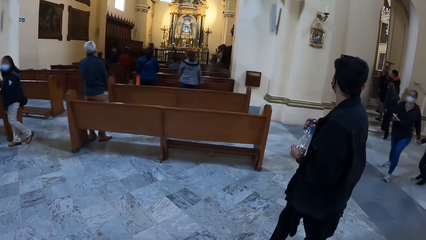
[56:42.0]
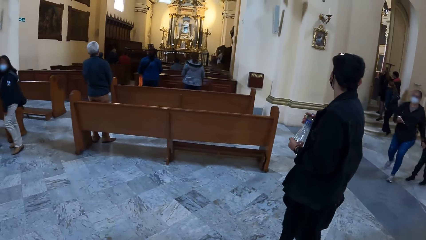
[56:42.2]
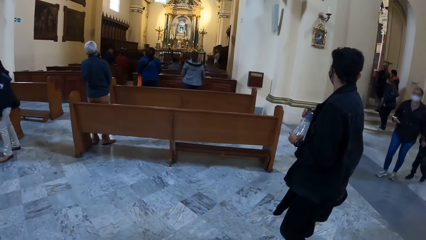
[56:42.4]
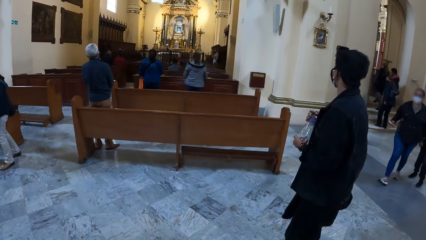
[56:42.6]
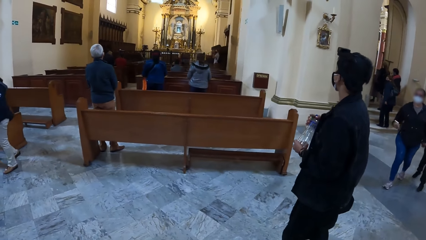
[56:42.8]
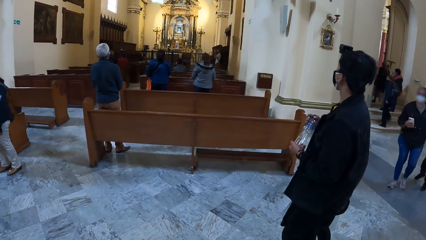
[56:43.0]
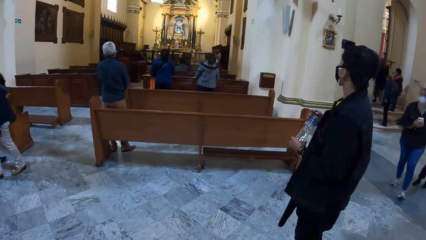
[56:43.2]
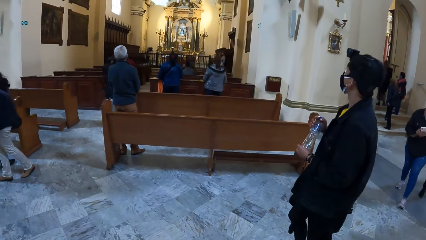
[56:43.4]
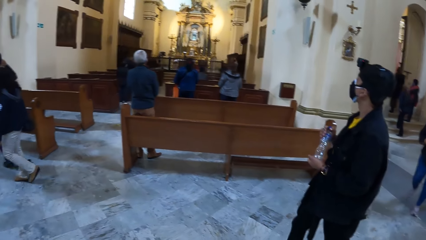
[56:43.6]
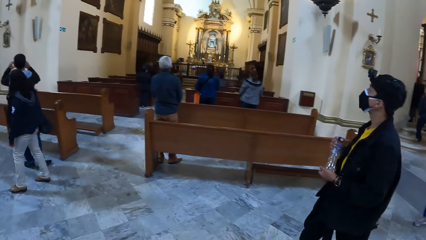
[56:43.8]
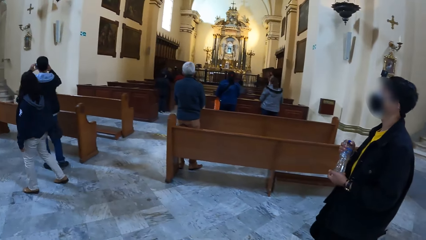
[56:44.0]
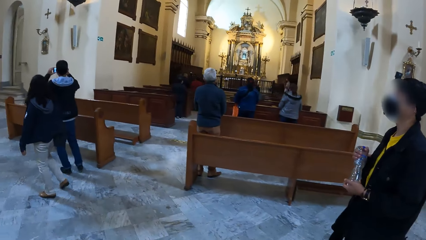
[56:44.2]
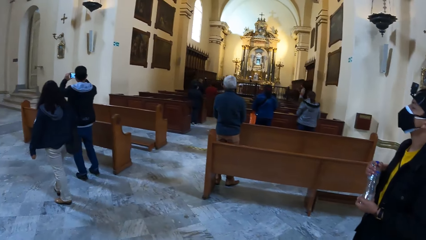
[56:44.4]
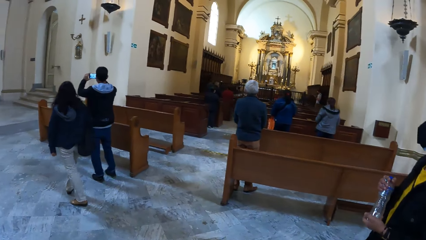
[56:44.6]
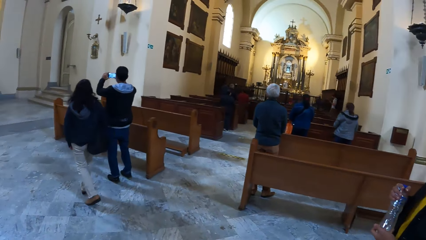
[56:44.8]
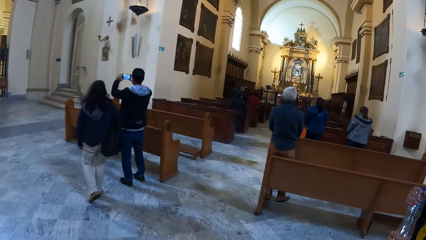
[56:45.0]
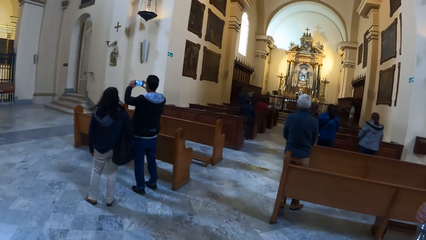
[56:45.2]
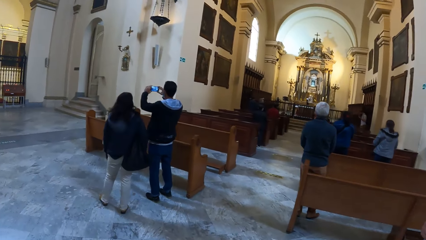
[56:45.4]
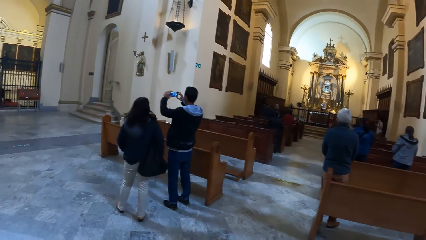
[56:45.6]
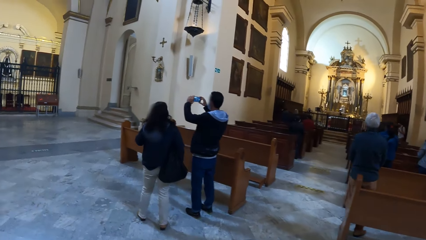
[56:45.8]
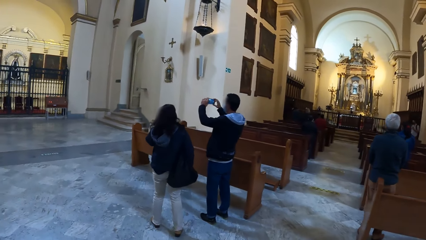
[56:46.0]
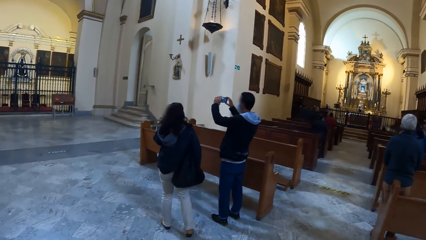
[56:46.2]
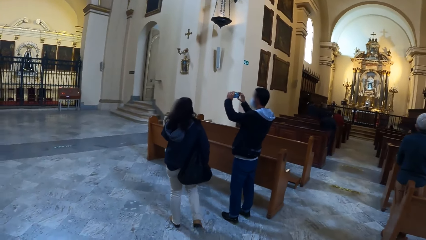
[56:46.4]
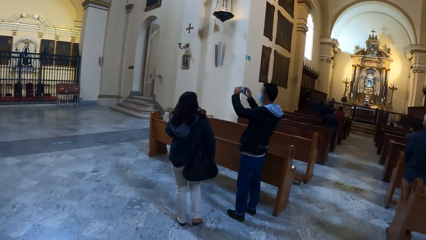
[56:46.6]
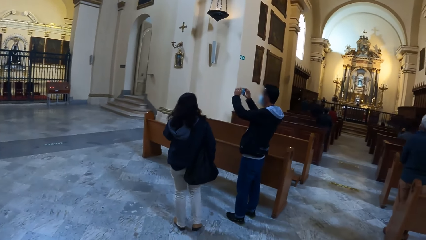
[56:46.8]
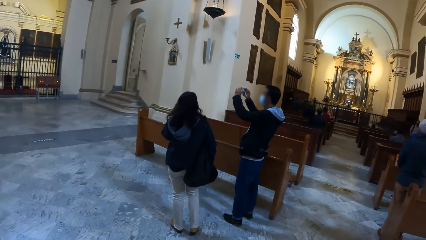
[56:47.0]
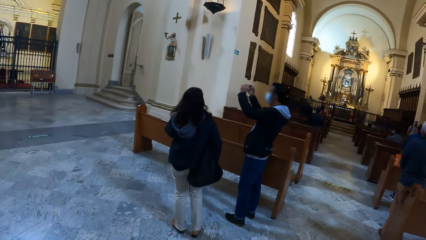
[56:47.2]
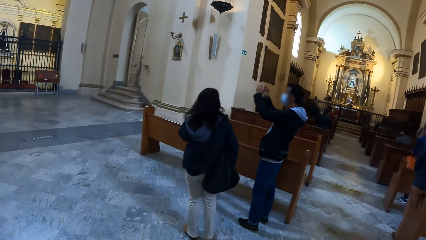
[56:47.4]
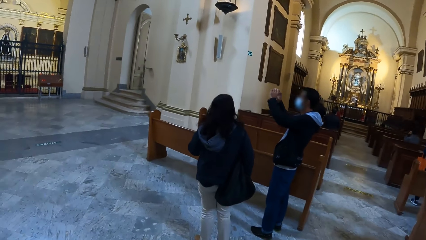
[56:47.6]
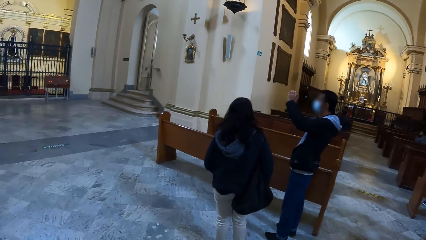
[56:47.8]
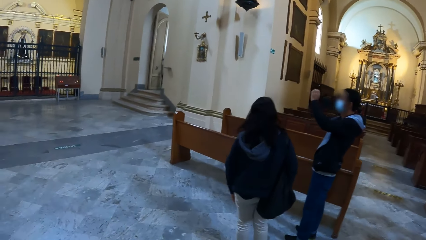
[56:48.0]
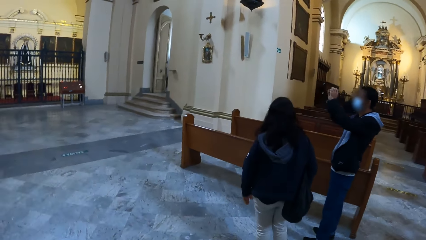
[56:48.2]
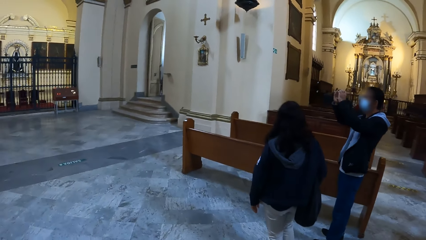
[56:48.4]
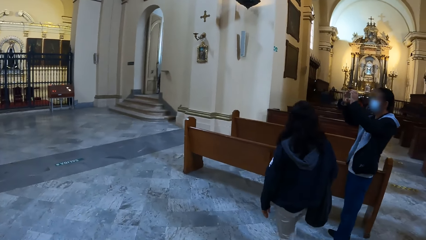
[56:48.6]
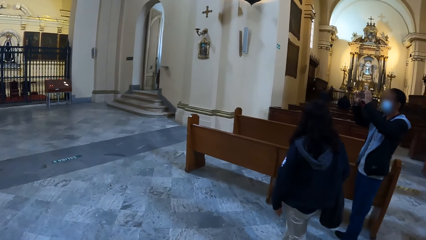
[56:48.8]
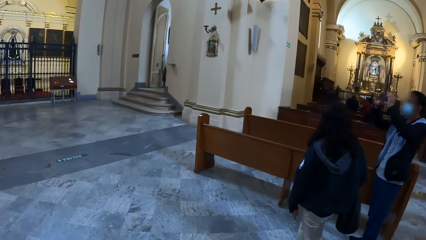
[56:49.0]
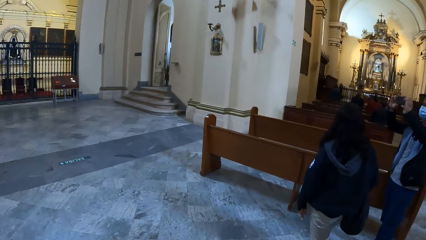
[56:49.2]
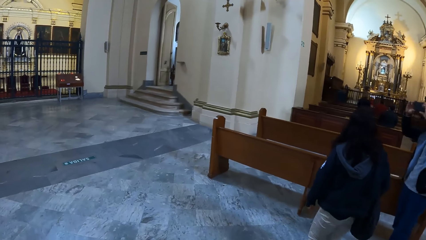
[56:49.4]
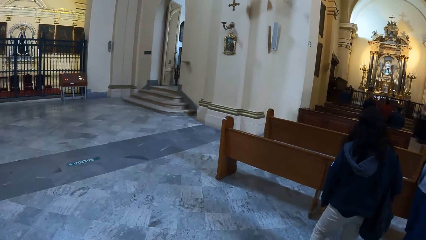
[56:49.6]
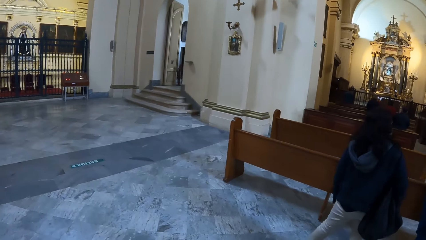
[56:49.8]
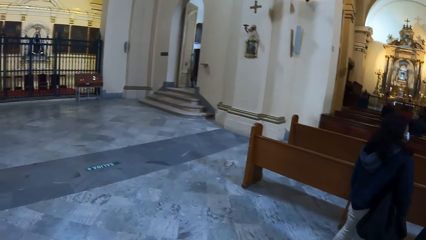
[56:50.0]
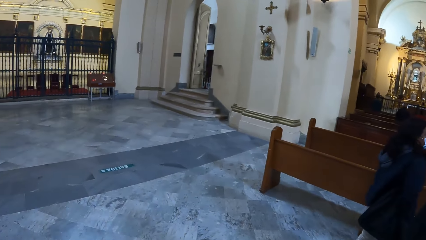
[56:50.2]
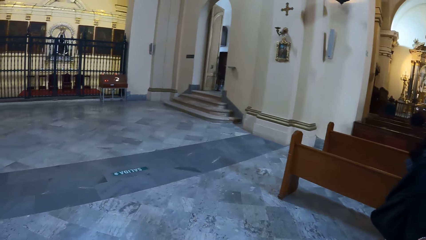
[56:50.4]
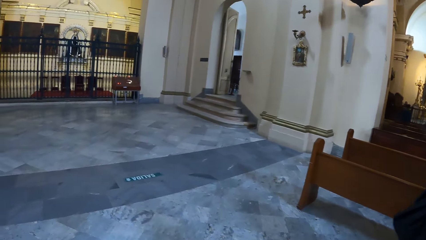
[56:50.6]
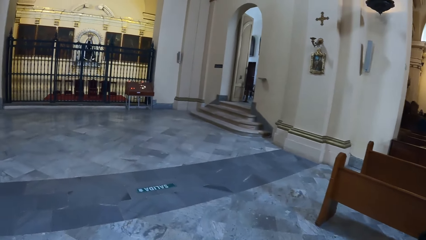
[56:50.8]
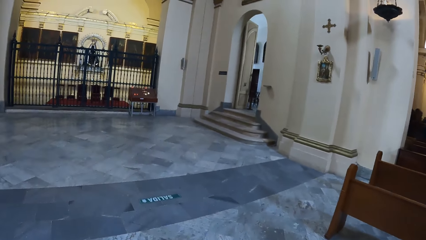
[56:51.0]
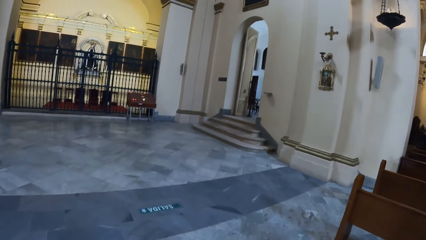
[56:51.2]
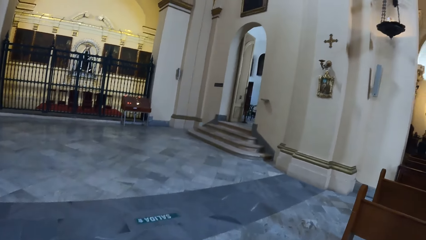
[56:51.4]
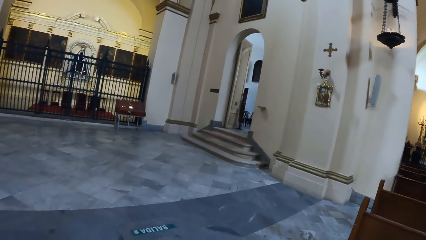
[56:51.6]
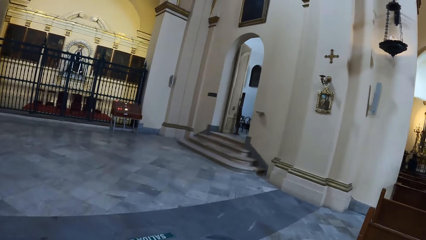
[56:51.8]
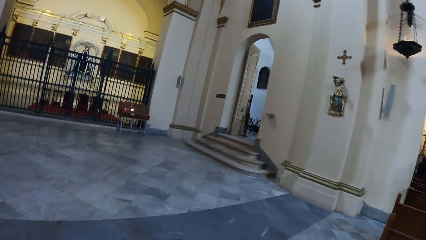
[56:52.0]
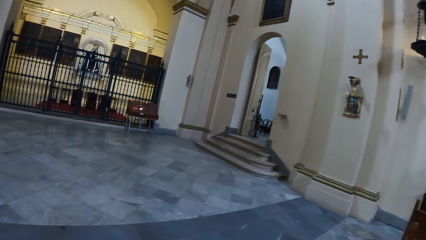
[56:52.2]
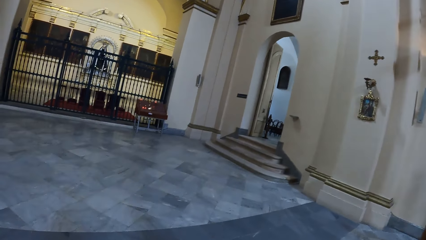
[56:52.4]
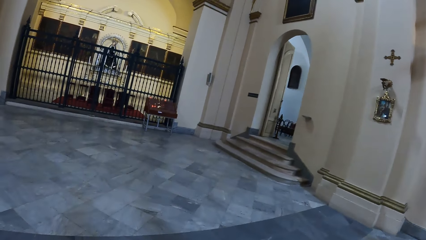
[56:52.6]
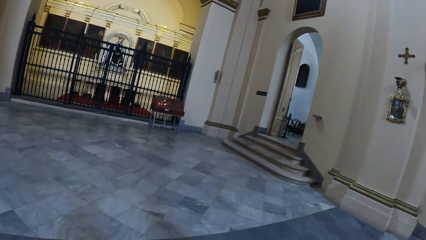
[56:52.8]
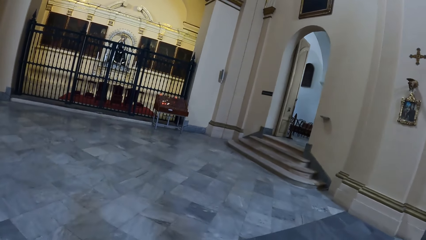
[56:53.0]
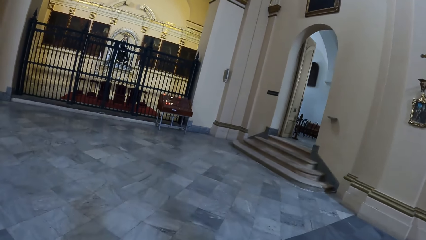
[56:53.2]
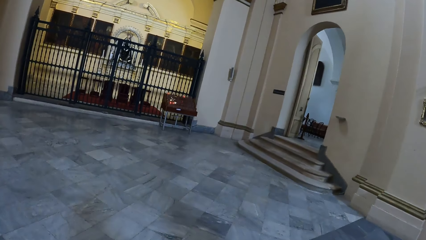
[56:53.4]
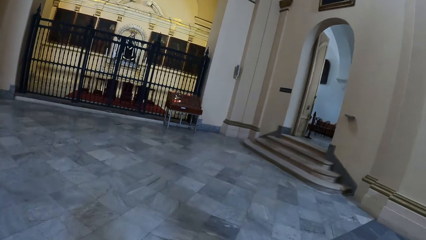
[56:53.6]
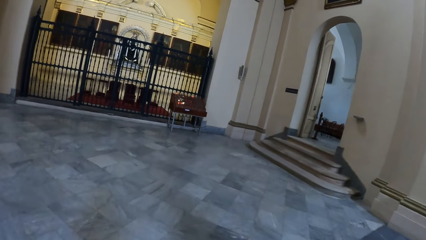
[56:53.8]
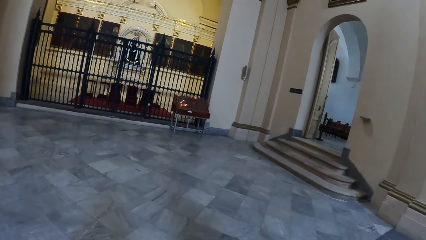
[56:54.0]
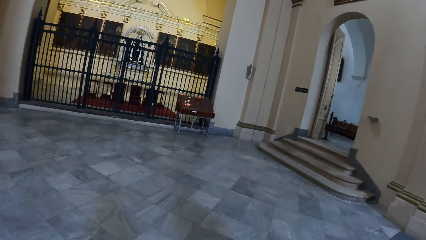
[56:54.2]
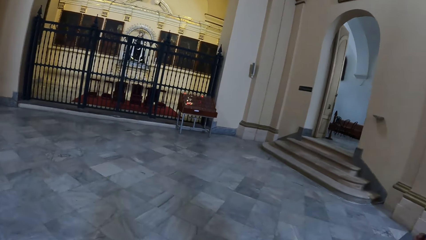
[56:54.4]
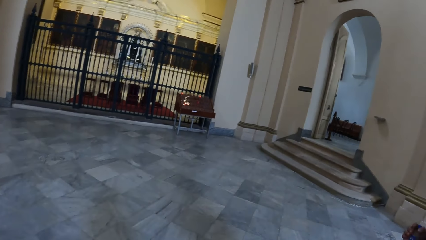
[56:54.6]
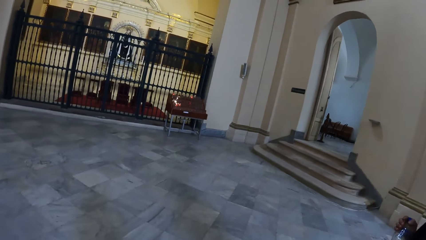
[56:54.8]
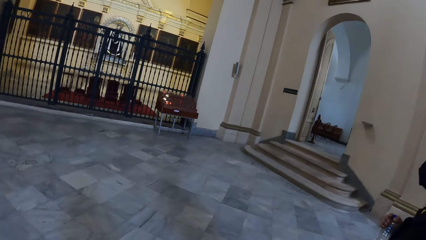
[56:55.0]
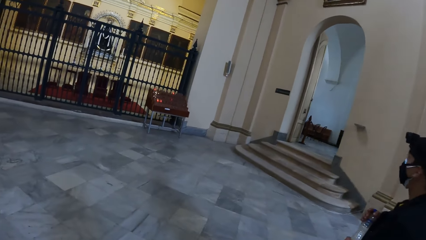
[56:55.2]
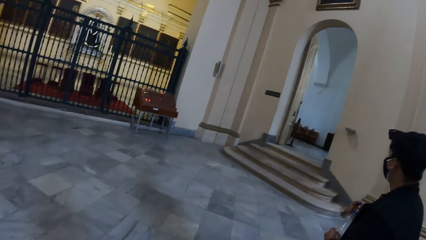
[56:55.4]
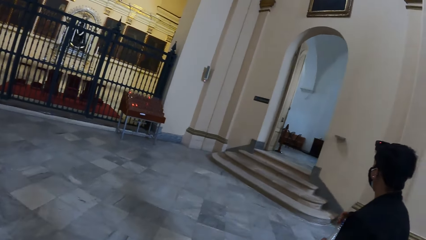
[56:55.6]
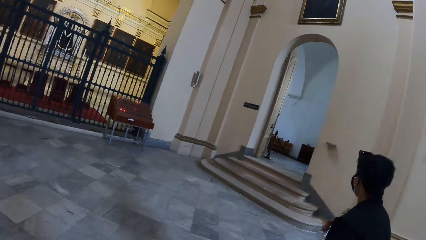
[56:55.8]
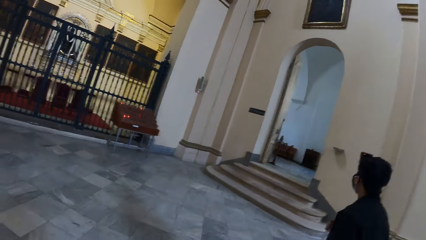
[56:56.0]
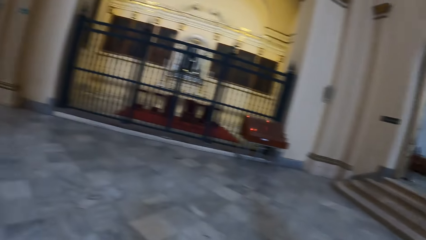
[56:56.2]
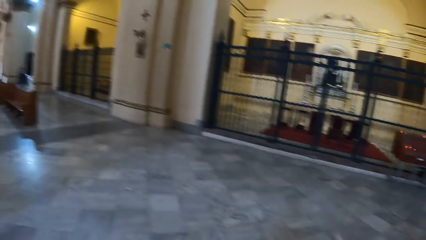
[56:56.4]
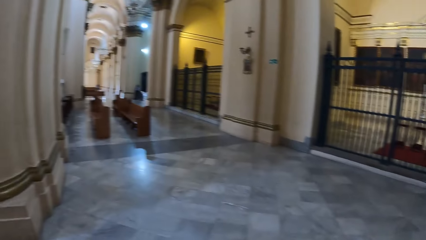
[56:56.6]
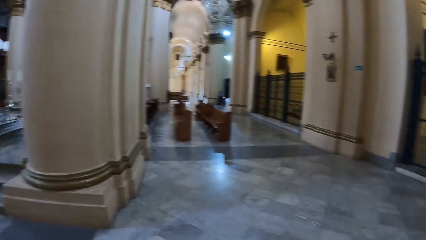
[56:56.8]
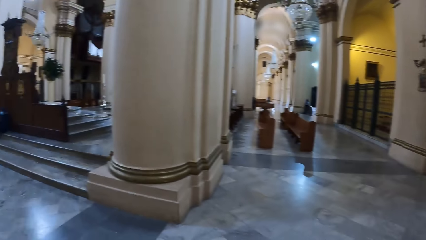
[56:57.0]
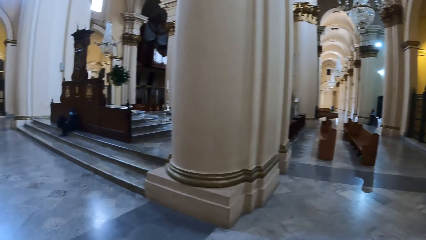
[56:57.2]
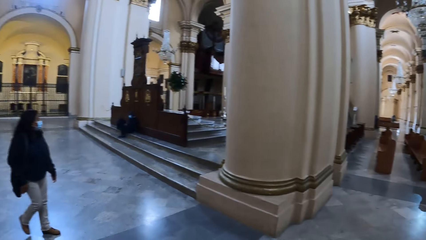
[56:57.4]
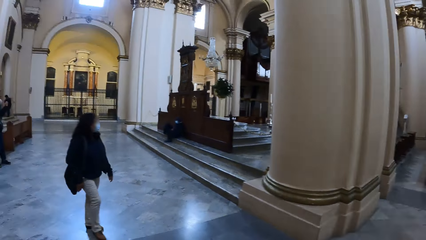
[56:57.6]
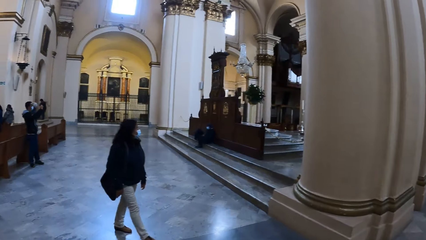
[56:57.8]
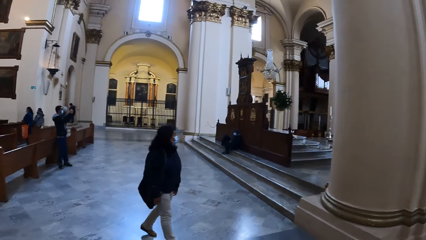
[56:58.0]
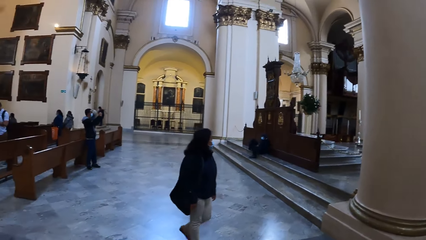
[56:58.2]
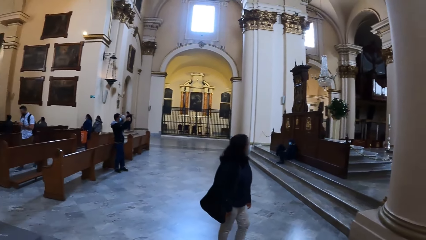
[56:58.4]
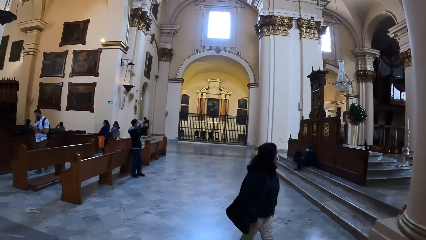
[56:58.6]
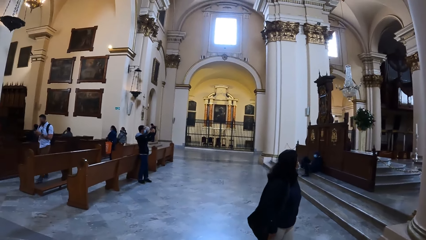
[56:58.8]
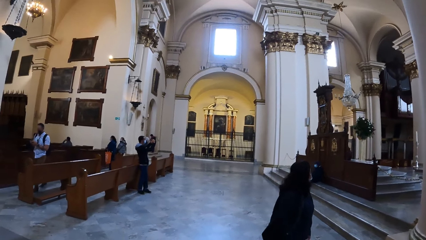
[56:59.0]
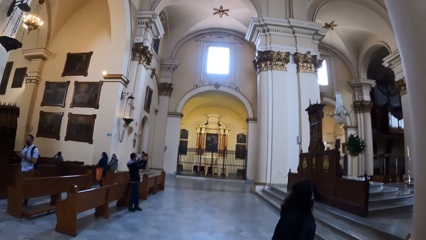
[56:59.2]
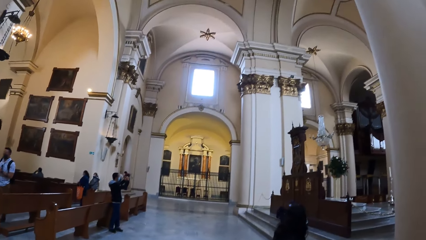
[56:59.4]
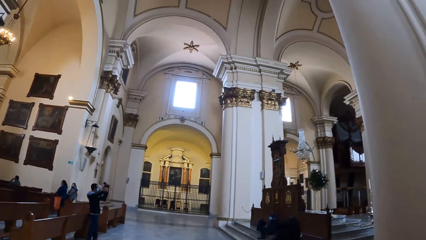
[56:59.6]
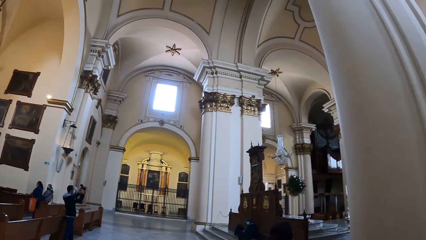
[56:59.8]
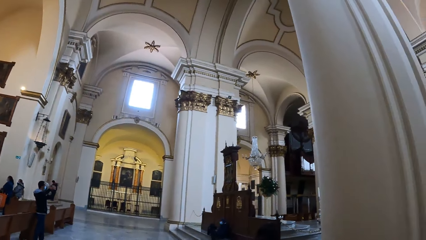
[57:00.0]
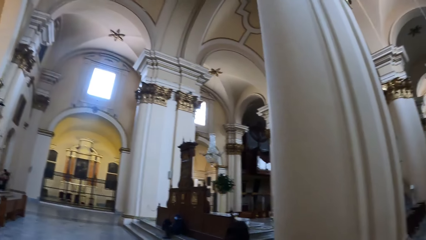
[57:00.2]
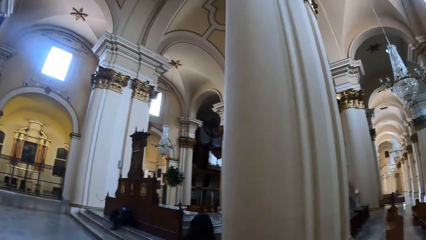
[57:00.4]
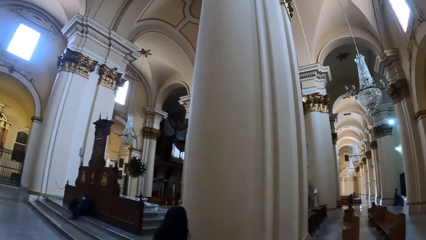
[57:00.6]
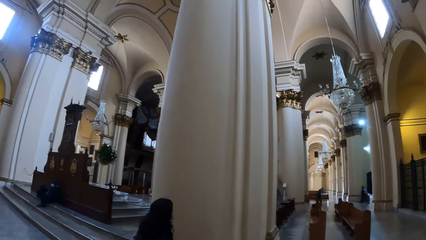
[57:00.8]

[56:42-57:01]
The woman walks towards the man and the camera wearer. Another woman walks to another man. The other man holds a phone in both hands. The camera wearer turns around. The other woman walks past the camera wearer.
